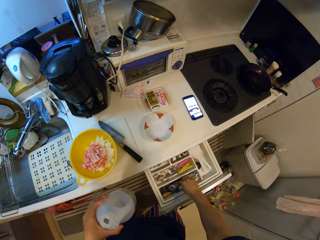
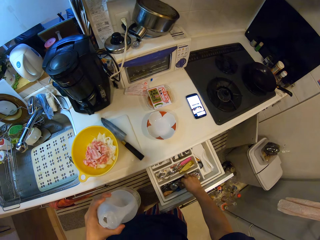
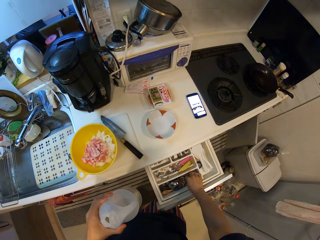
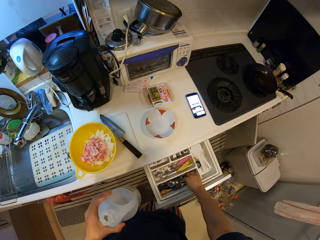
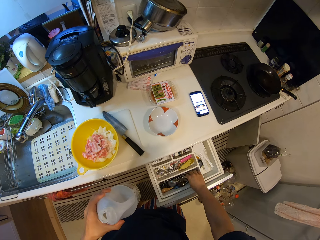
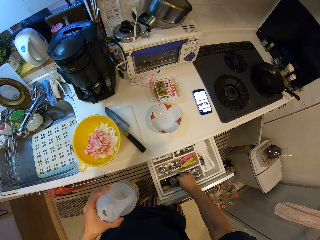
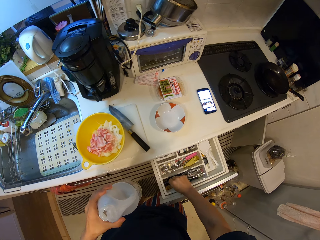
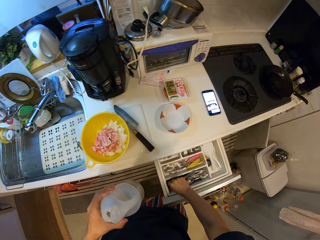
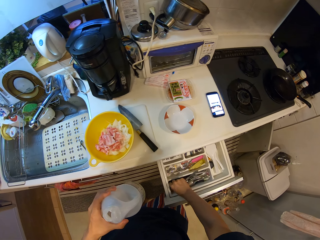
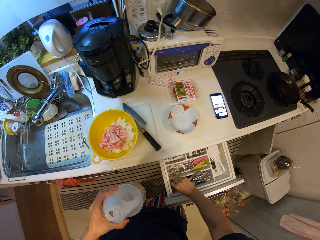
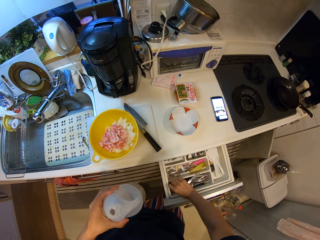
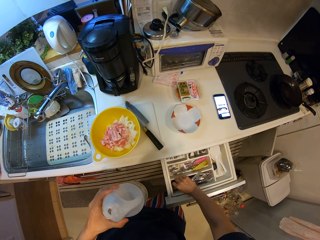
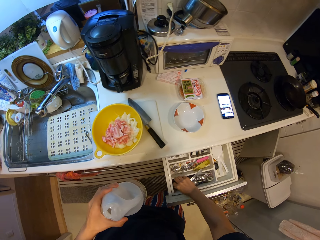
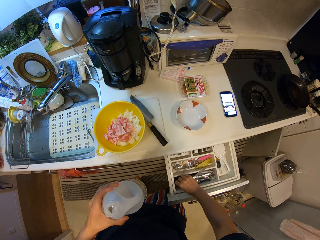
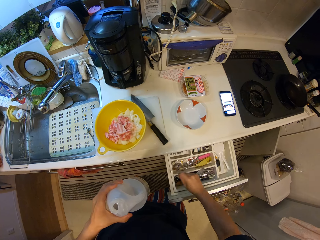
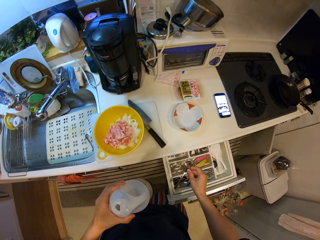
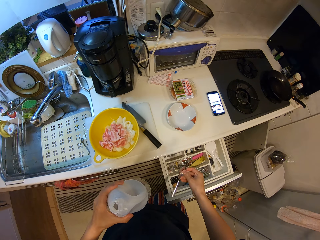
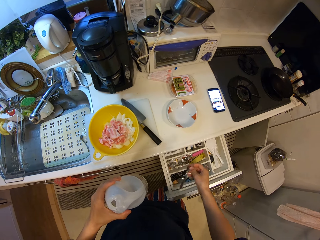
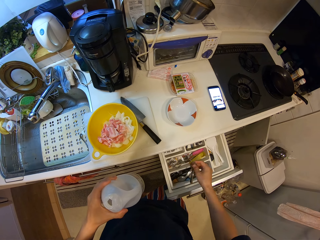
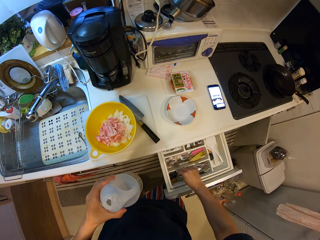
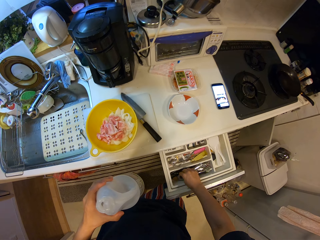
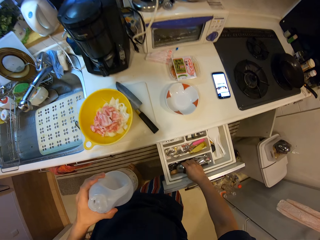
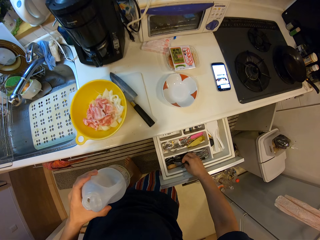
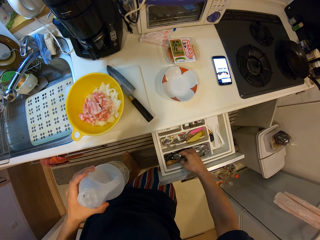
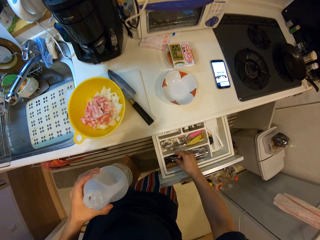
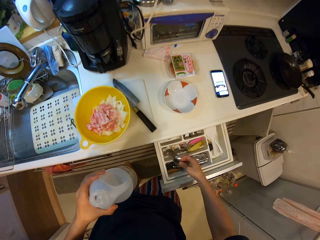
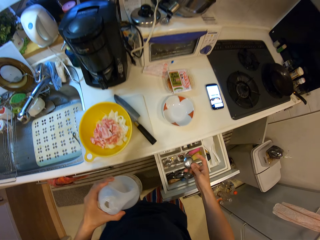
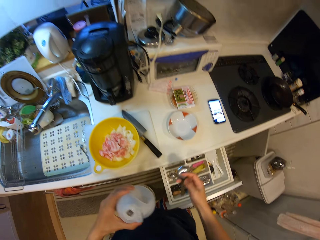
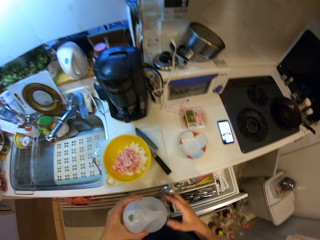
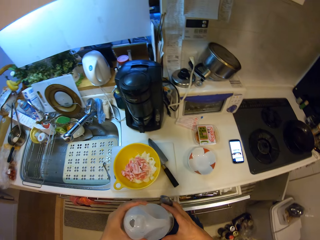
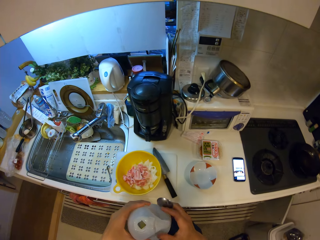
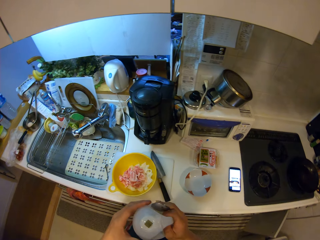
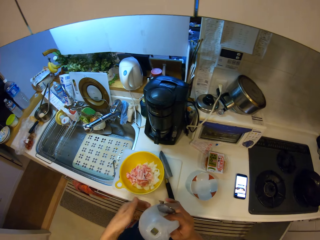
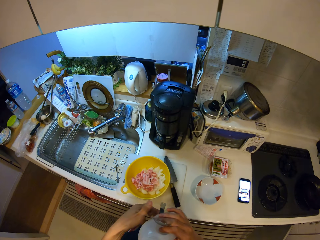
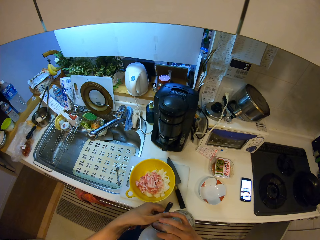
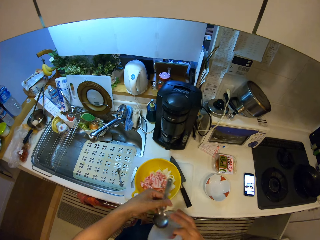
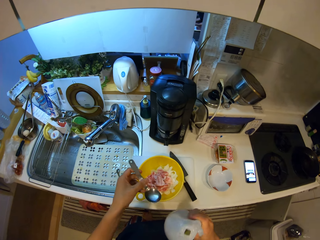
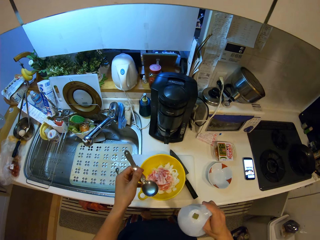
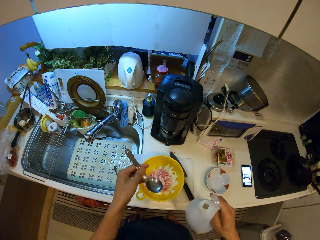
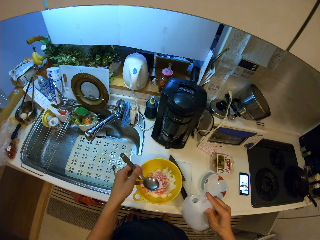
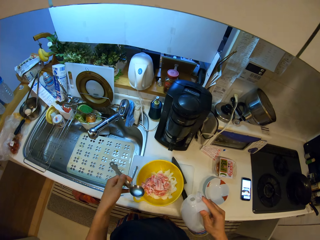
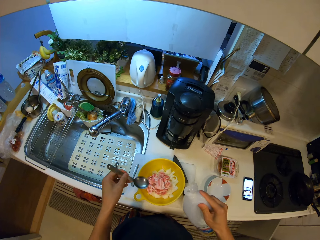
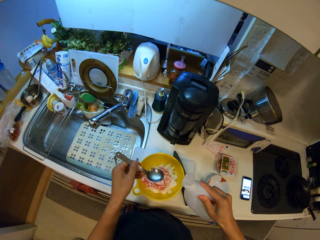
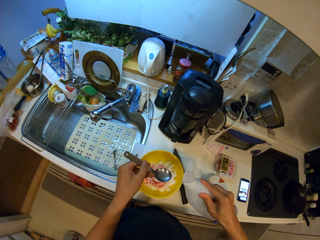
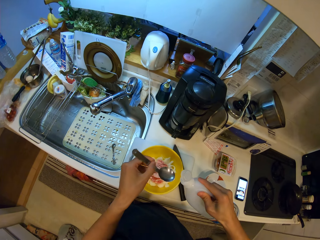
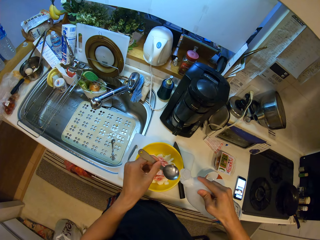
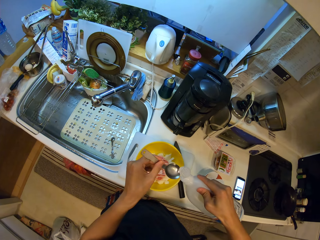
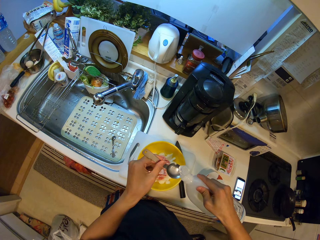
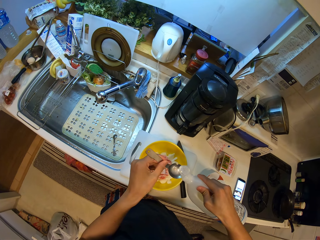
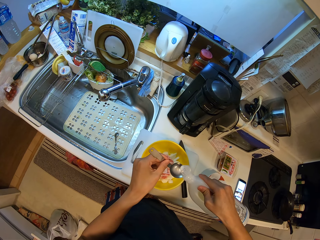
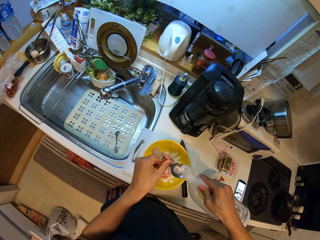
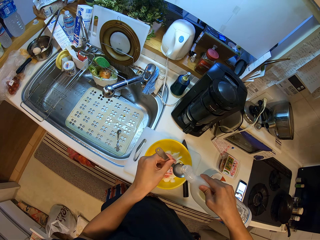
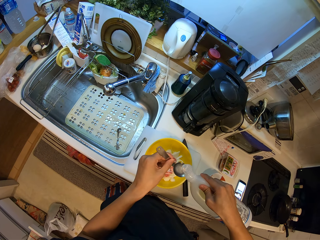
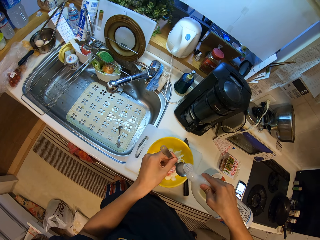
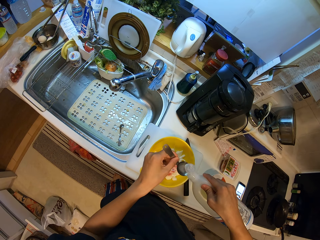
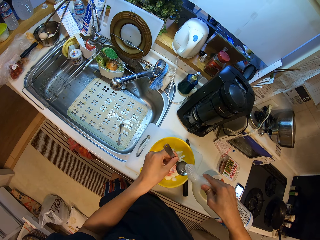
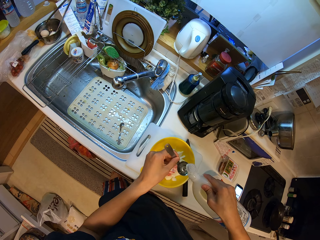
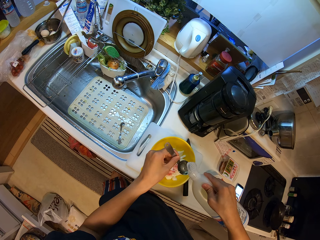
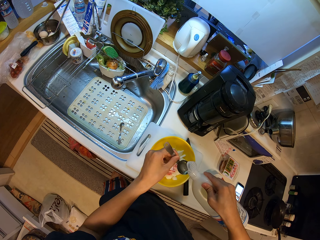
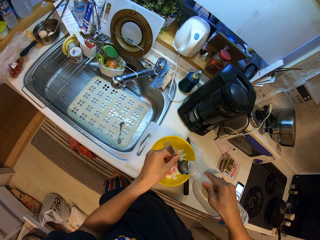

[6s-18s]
The camera wearer takes the spoon from the compartment. They check in the drawer. They check the spoon. They place the spoon in the drawer. They take the spoon. They push the drawer in. They hold the spoon. They place something in the spoon. They pour oil on the spoon.

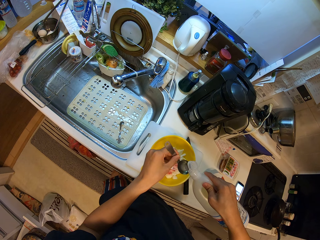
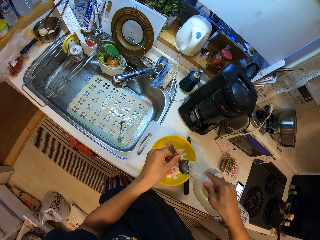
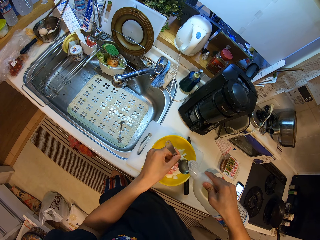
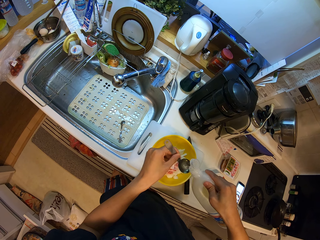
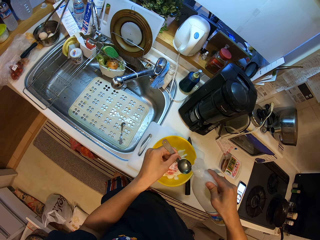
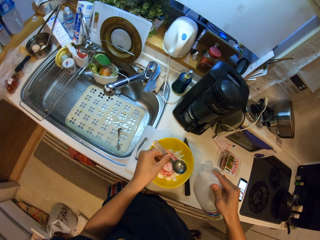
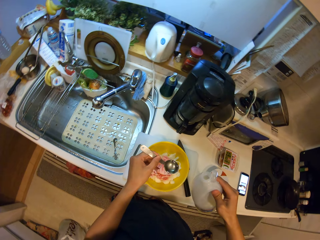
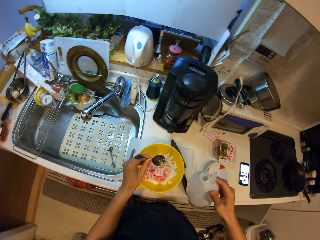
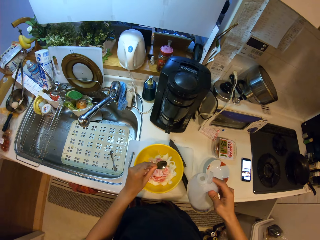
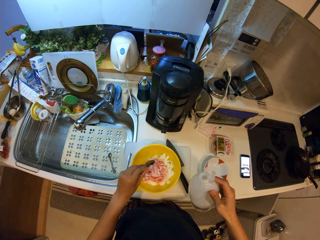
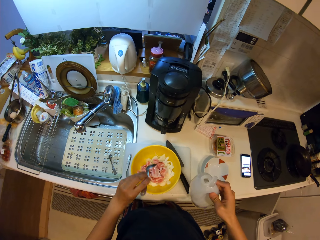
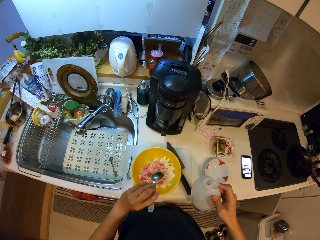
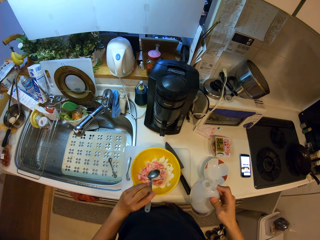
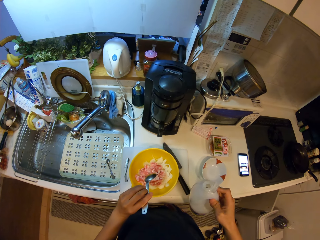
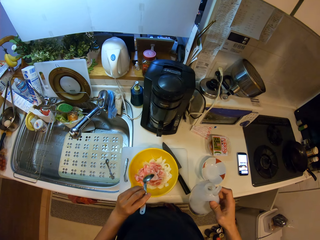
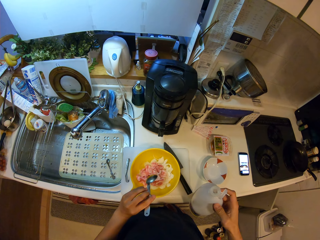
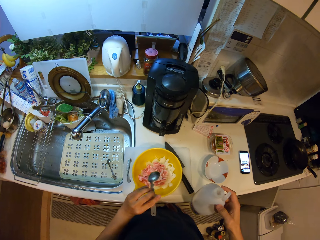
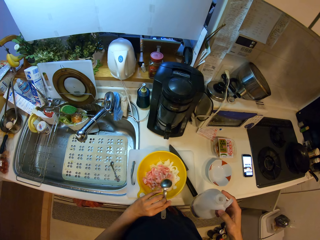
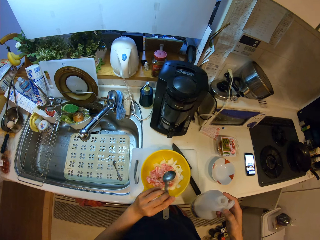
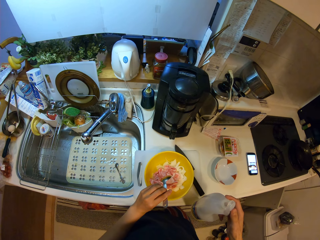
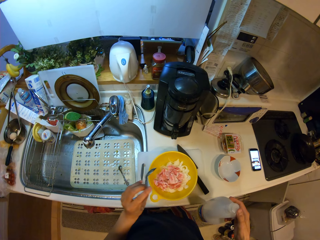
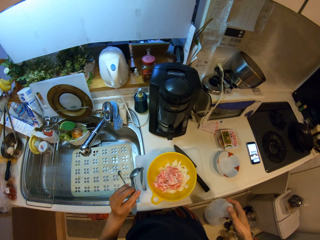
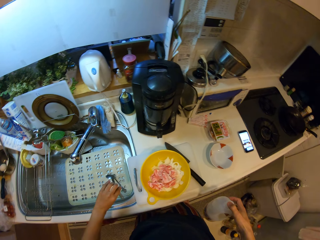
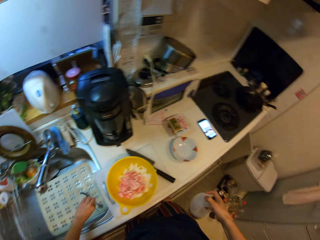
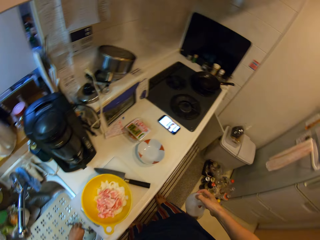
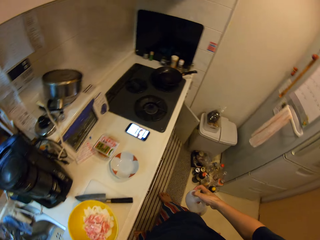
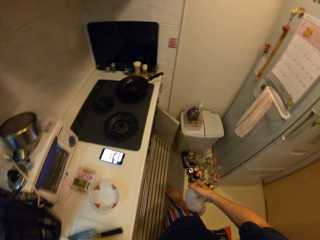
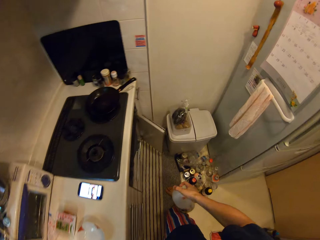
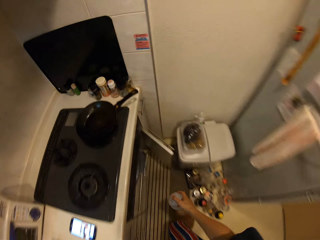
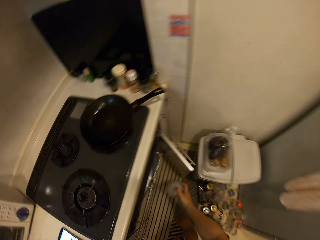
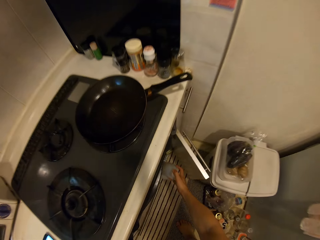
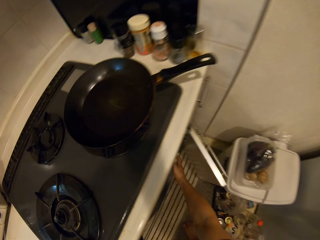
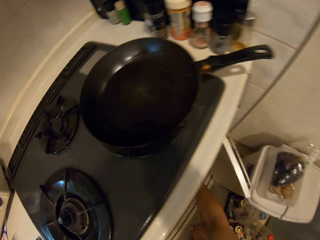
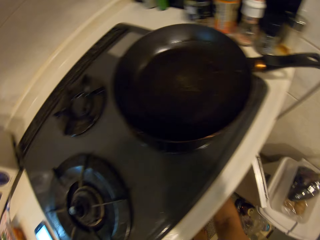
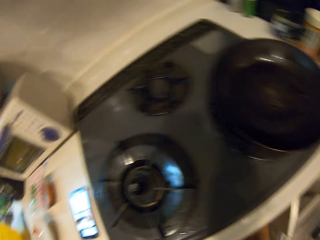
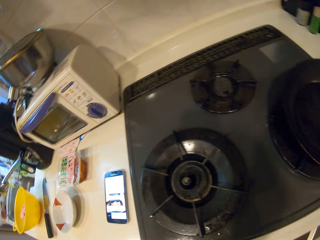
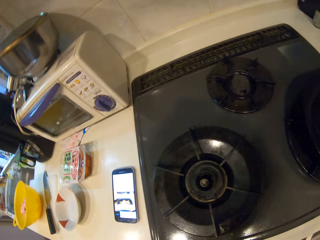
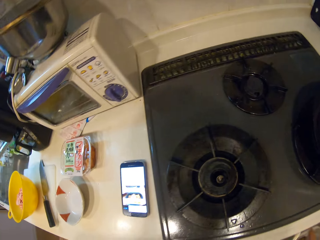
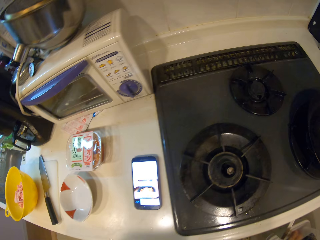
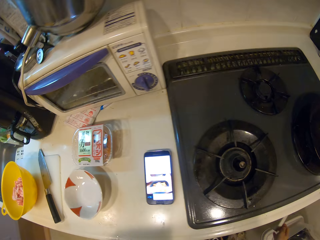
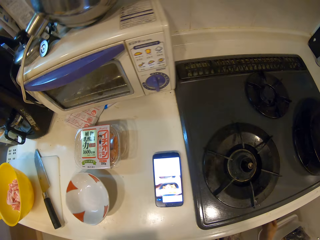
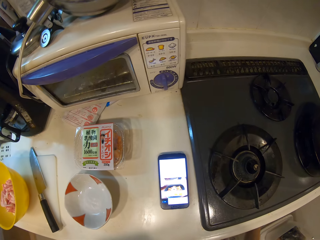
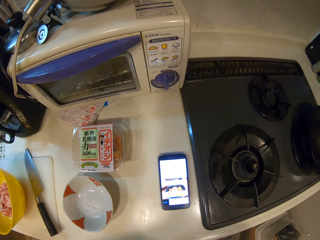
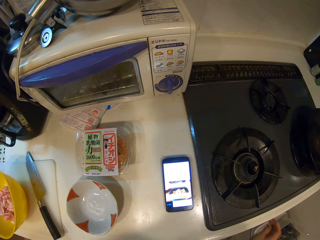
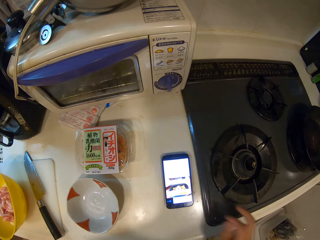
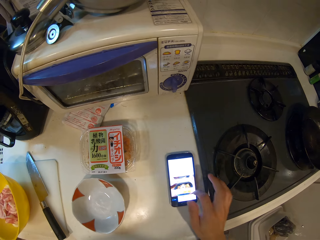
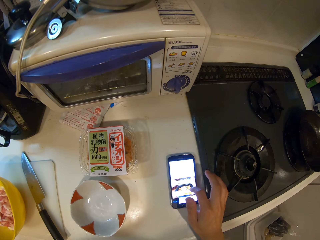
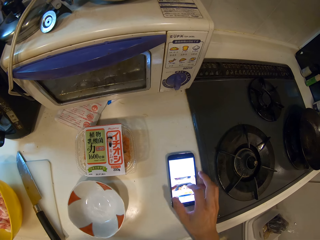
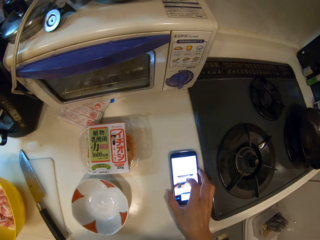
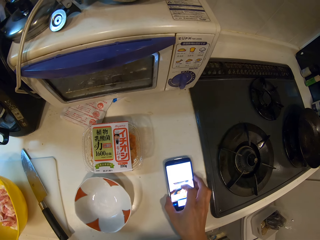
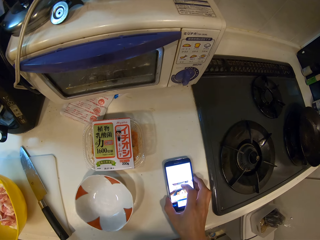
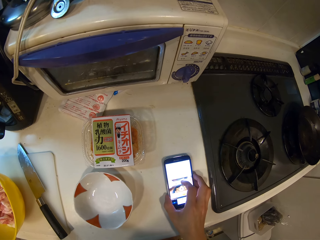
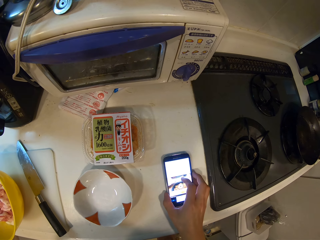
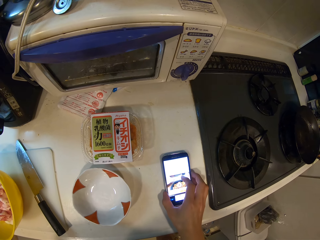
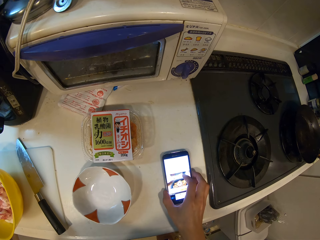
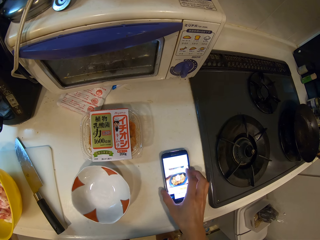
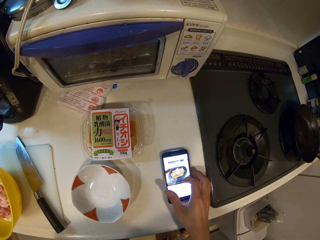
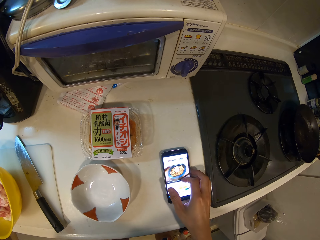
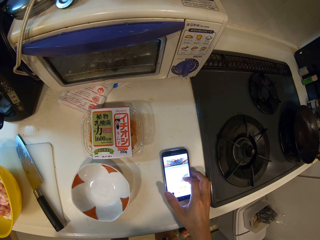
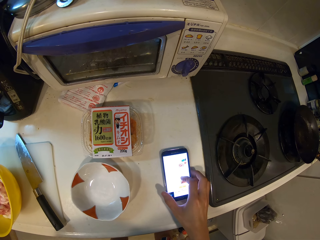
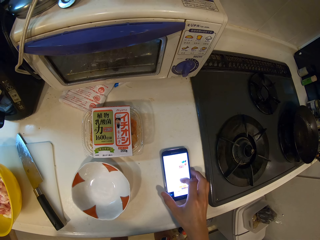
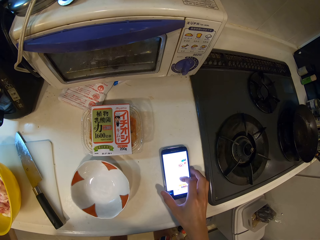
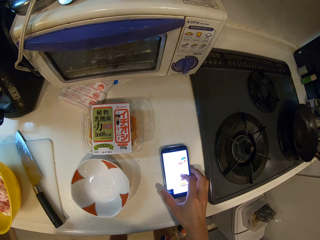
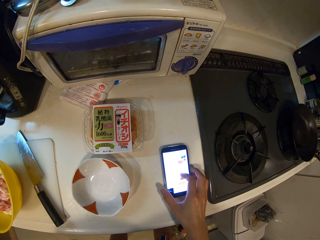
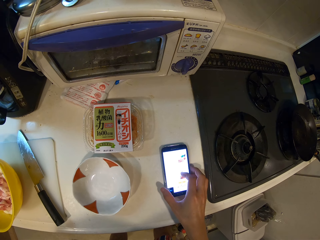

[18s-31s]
The camera wearer pours the oil onto the food. They drop something in the bowl. They put the spoon on the sink counter. They look around the kitchen. They put the bottle in the cupboard or cabinet. They look around the table. They close the cabinet. They swipe on the phone's screen.
